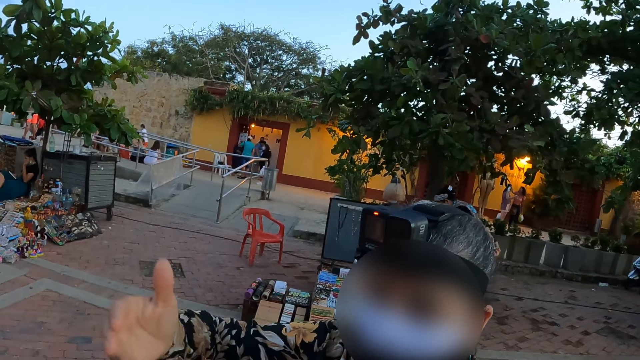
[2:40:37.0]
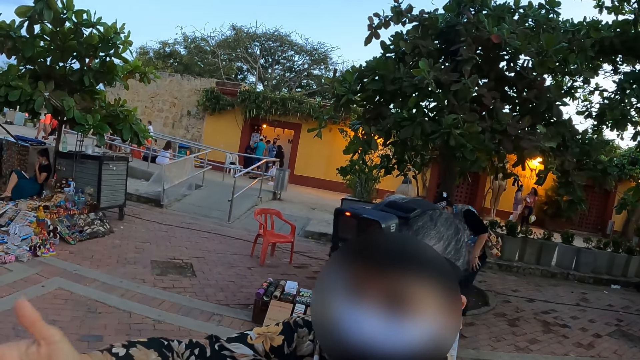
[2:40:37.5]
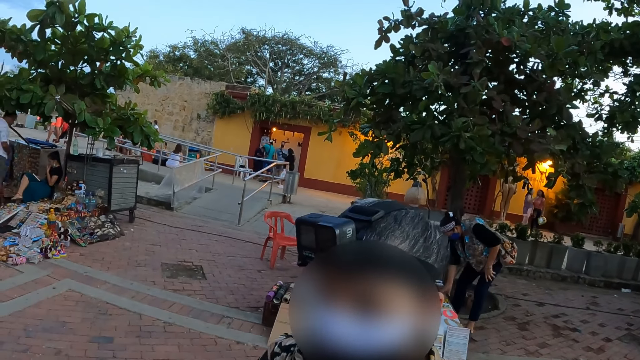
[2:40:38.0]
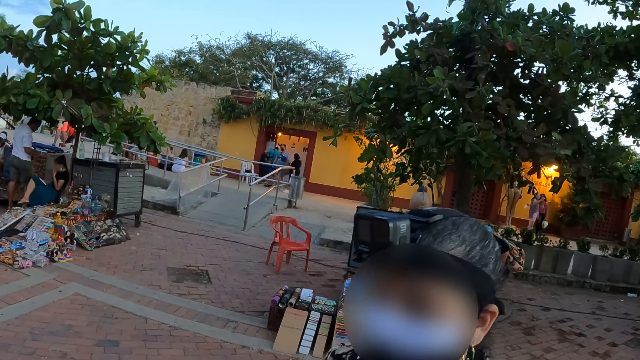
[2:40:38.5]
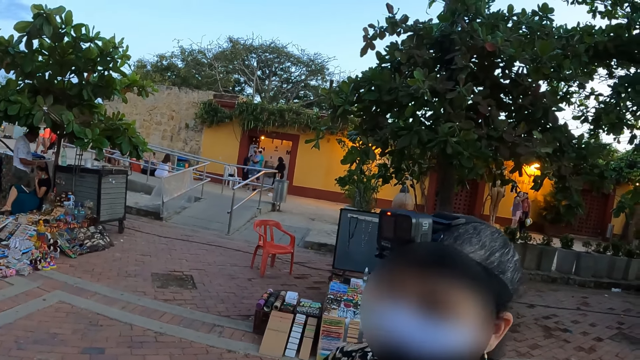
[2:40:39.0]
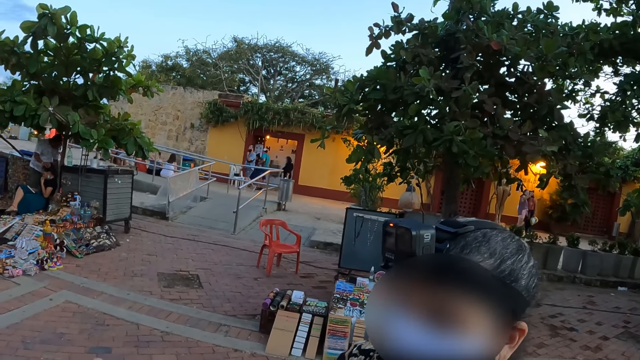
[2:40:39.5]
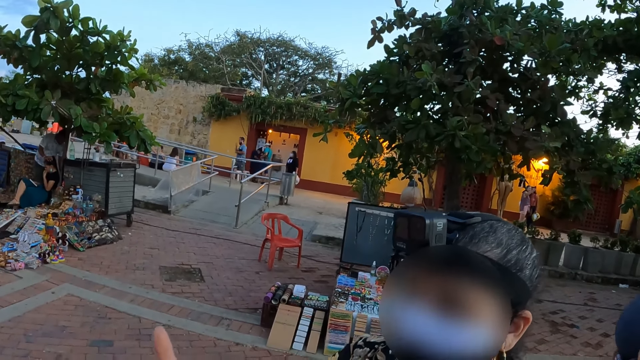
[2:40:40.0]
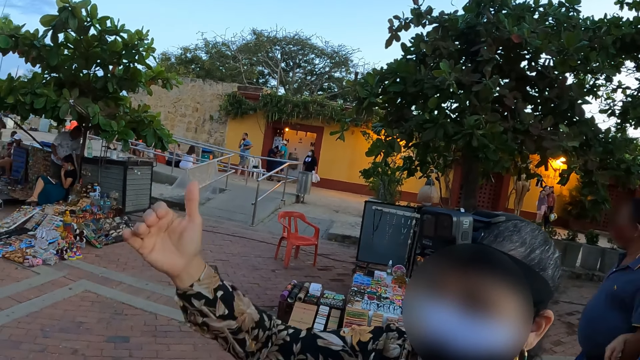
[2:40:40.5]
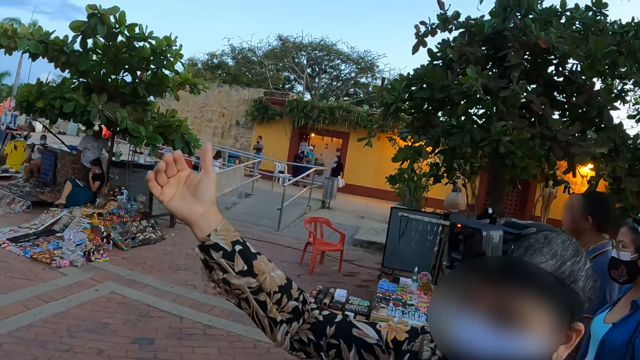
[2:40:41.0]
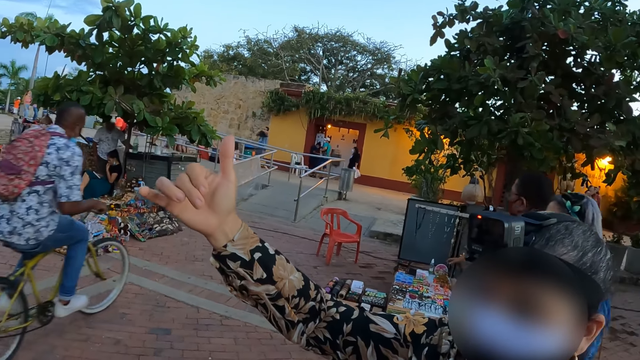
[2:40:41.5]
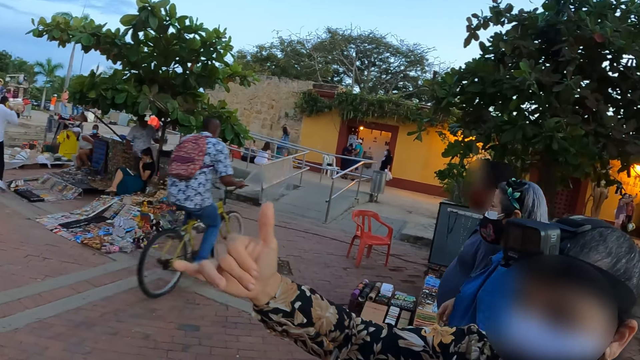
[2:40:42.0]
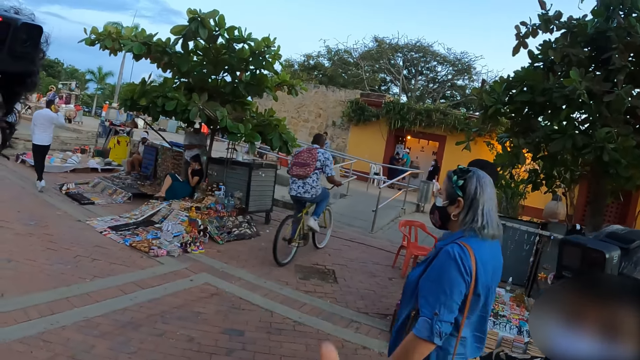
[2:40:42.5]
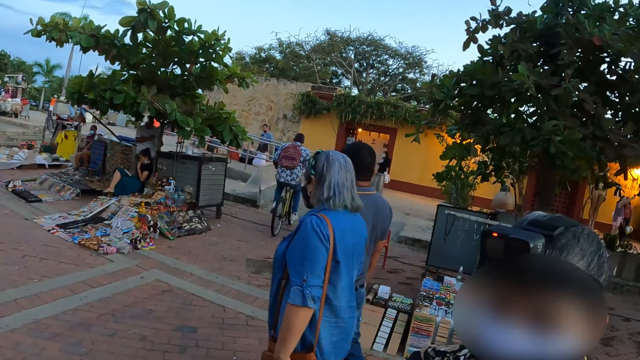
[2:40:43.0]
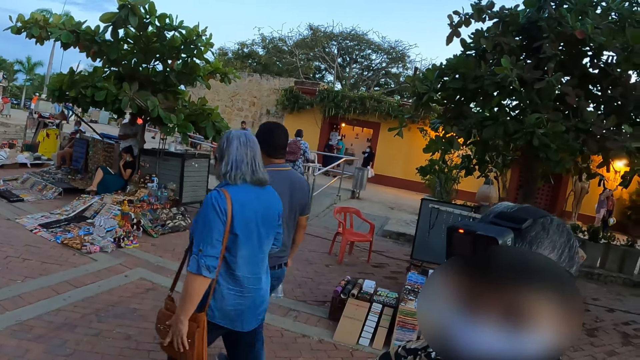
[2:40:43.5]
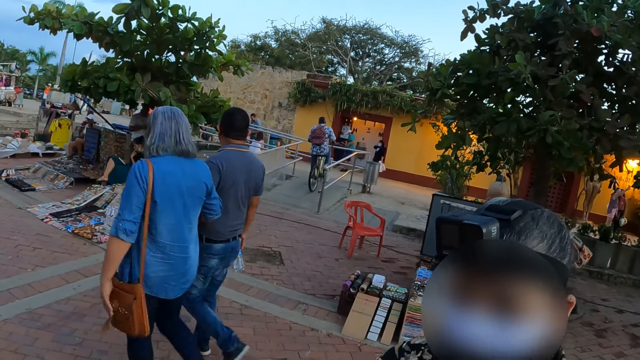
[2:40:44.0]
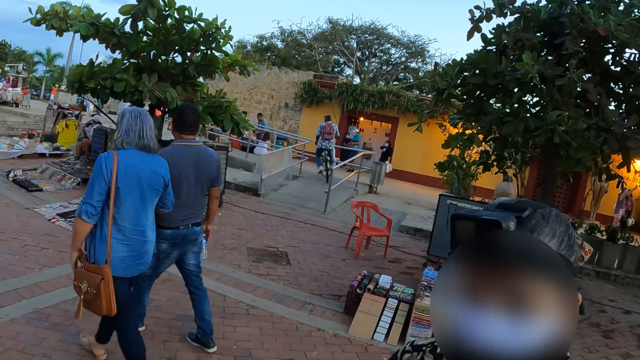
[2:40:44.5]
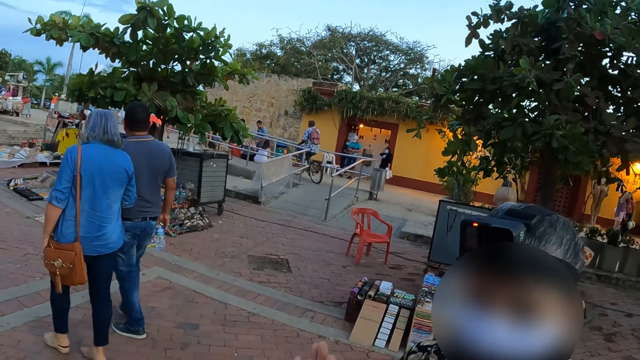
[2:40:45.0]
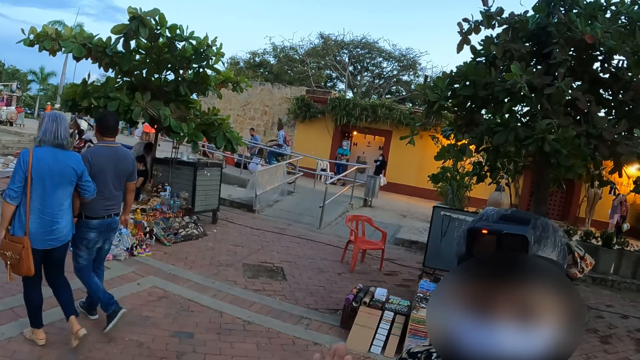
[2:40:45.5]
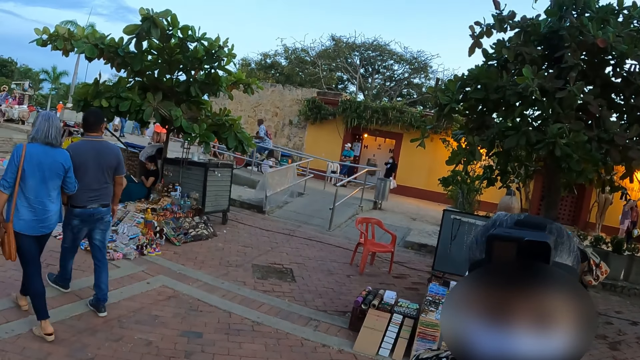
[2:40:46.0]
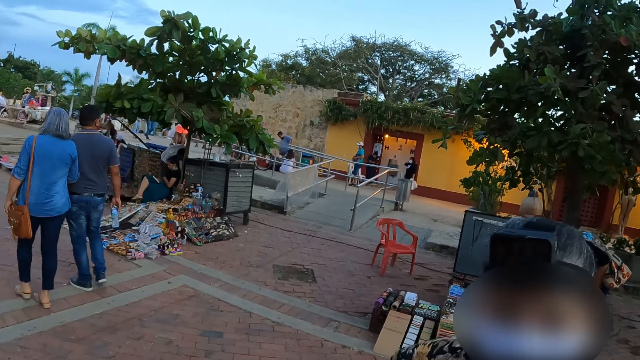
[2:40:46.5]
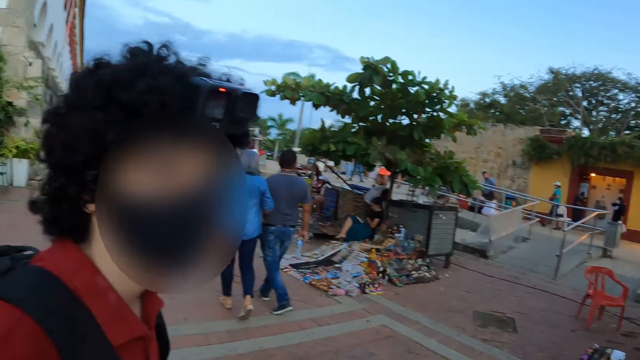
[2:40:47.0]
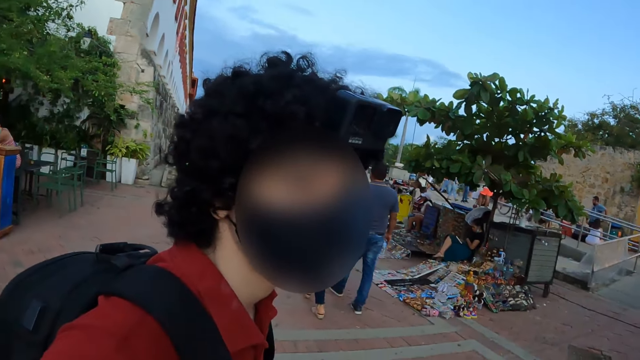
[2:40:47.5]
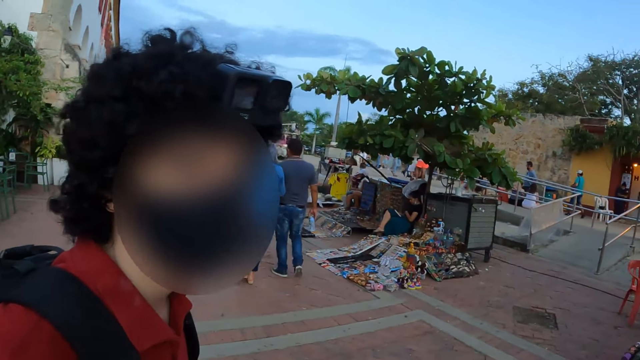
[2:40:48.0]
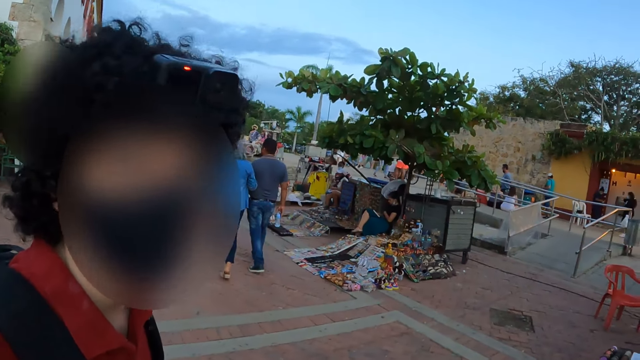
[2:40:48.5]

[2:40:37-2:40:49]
A lady stretches her hand.

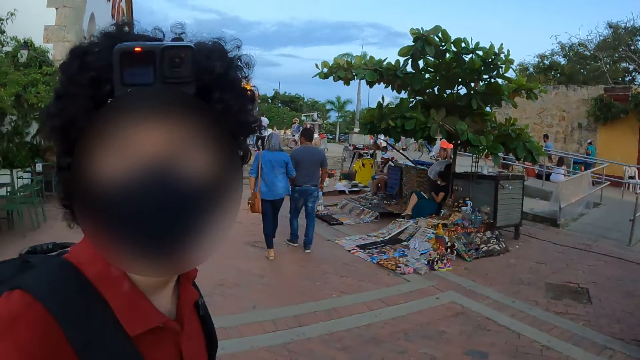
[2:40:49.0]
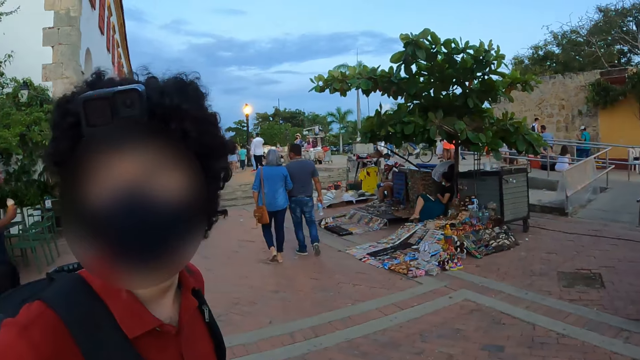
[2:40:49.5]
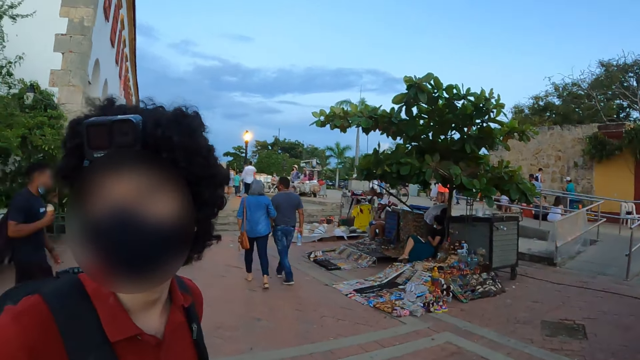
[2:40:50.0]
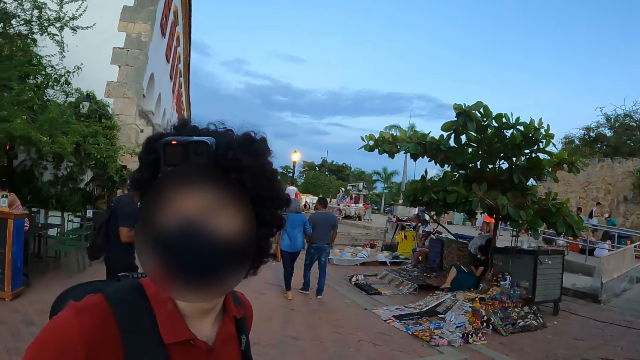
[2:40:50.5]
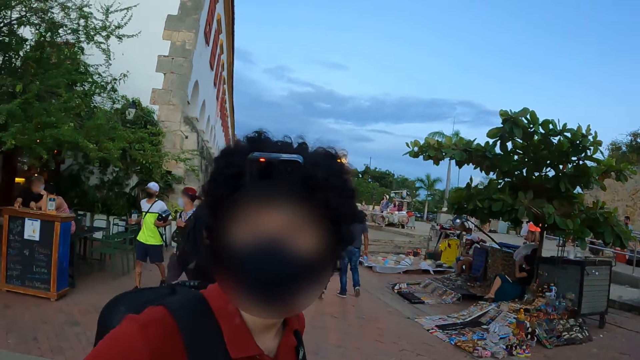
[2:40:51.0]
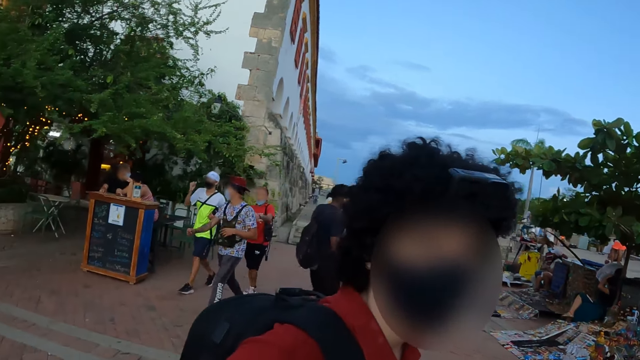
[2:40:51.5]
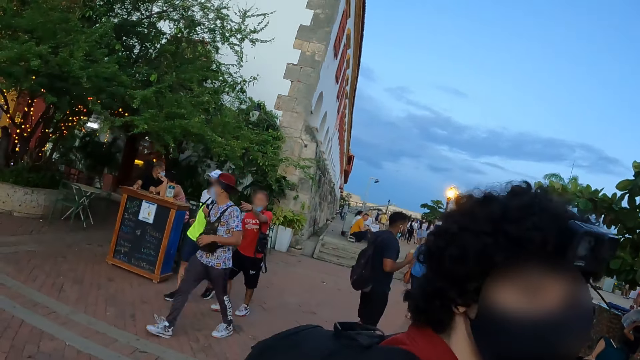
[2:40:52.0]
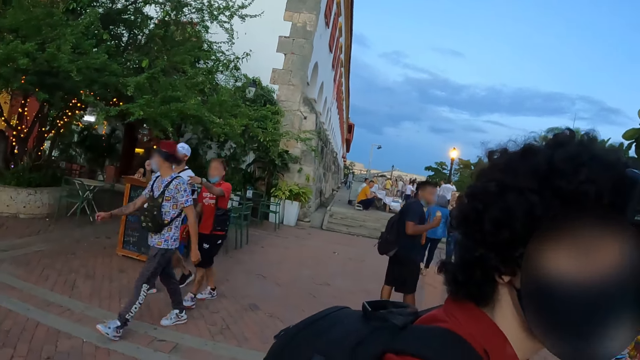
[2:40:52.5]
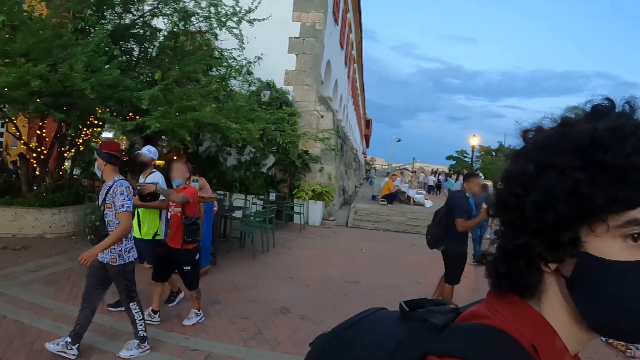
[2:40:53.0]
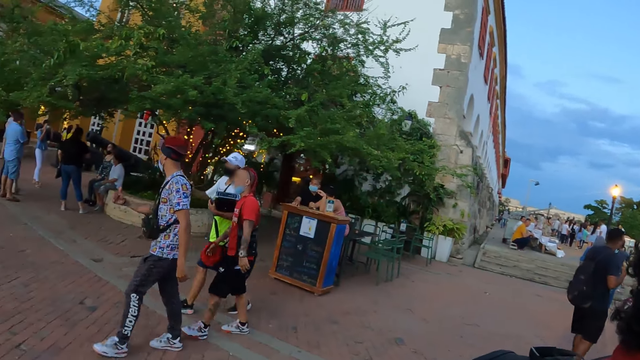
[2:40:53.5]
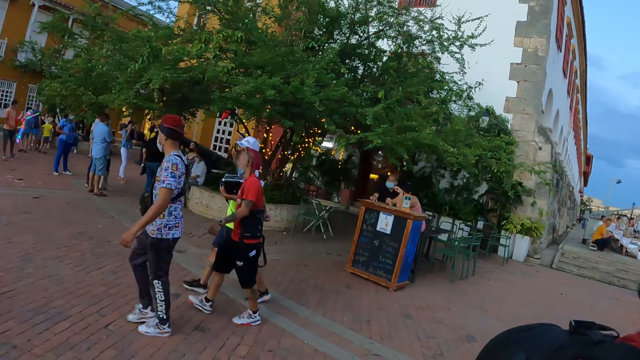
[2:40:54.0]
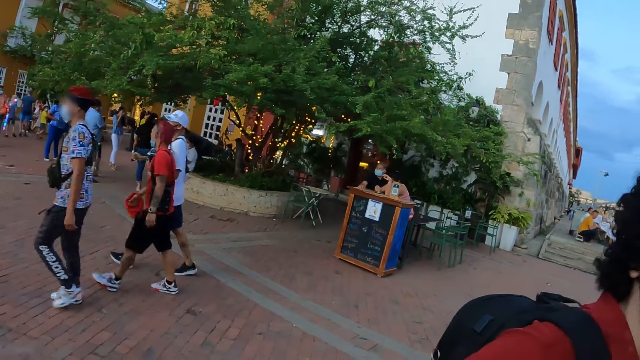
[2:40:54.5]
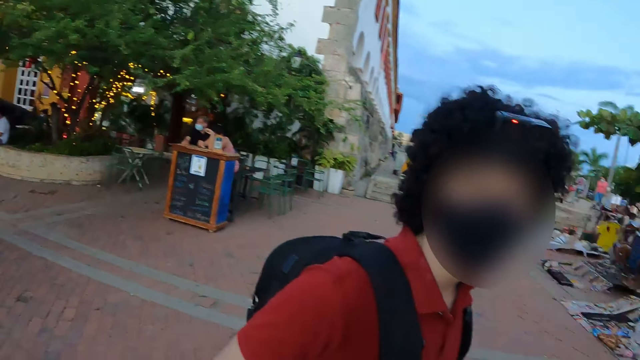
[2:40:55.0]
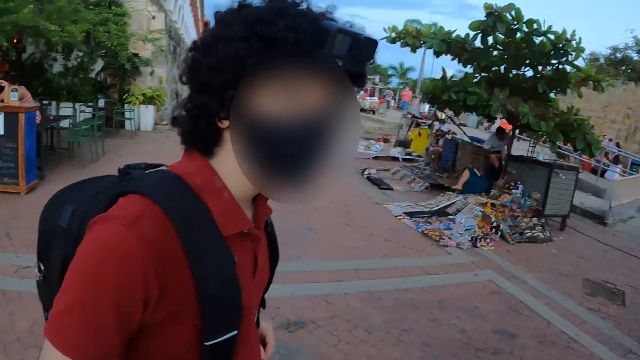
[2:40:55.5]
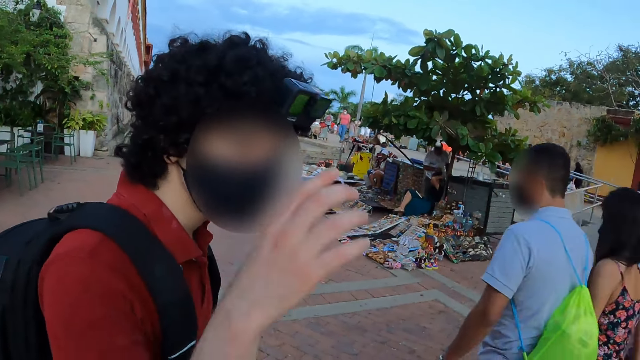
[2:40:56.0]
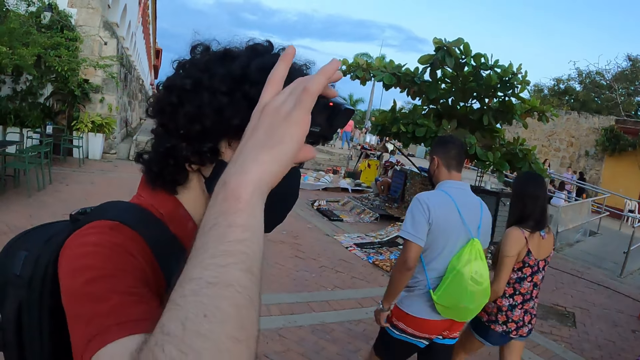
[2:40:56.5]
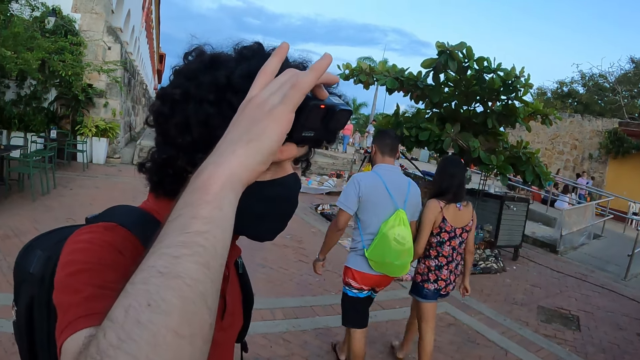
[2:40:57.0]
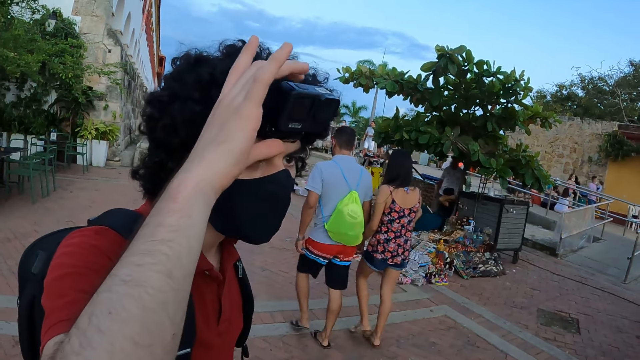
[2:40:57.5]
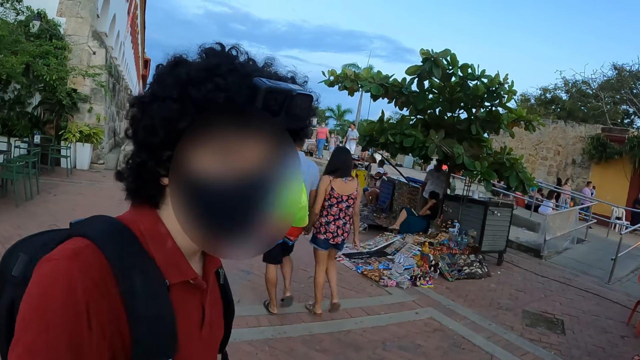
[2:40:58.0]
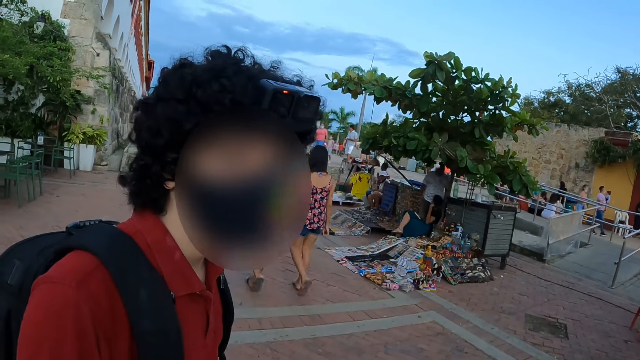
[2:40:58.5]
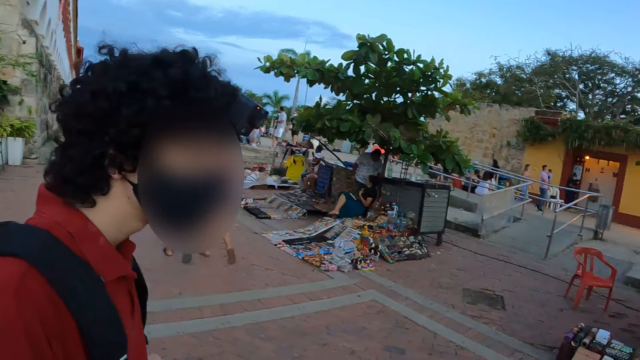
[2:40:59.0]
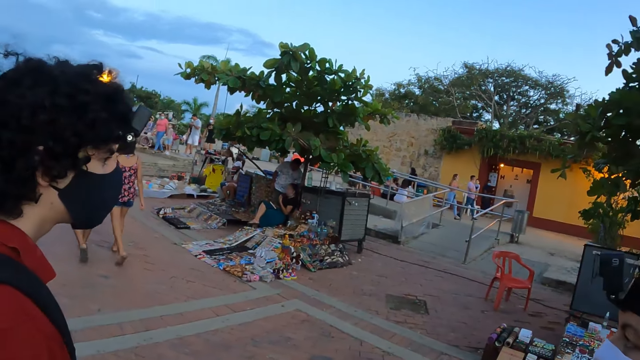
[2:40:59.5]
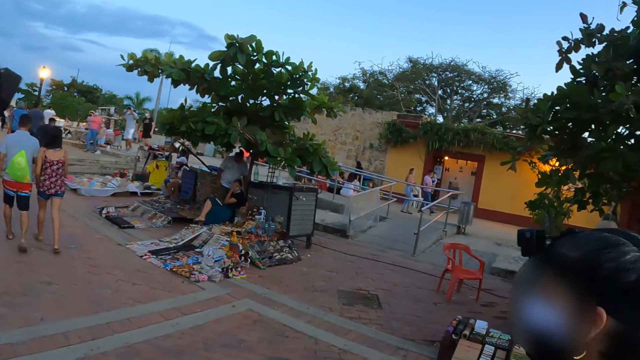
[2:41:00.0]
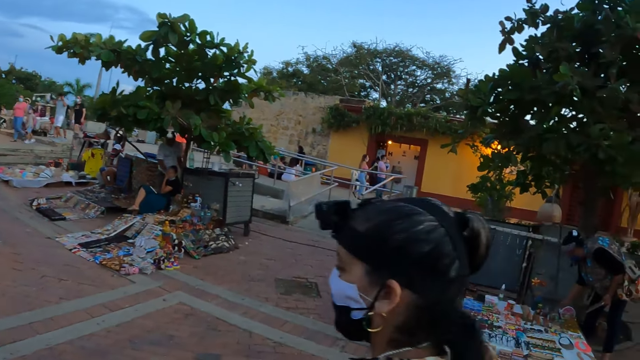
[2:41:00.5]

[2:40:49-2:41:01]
The camera wearer looks aside. A man adjusts his camera. The camera wearer looks around.
